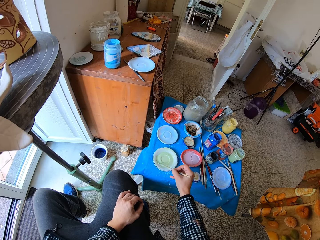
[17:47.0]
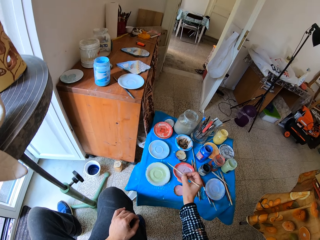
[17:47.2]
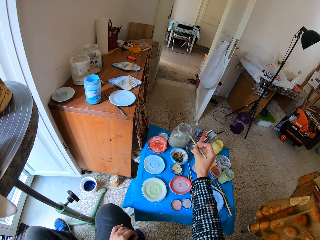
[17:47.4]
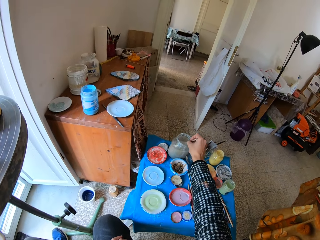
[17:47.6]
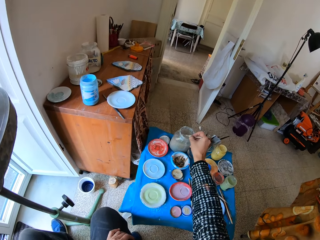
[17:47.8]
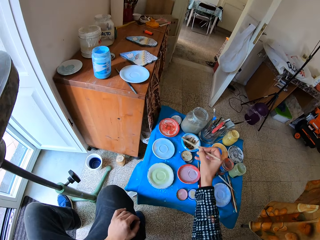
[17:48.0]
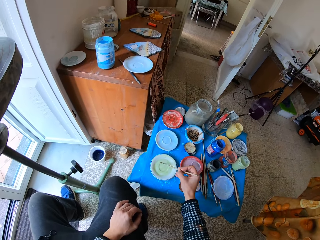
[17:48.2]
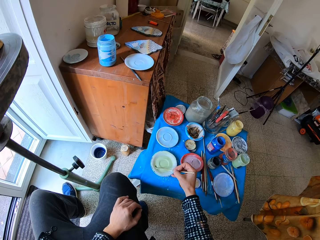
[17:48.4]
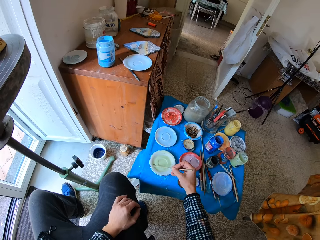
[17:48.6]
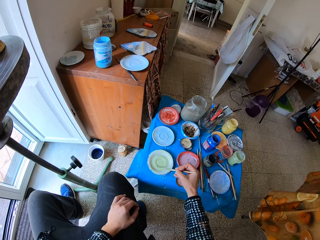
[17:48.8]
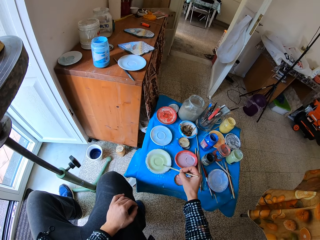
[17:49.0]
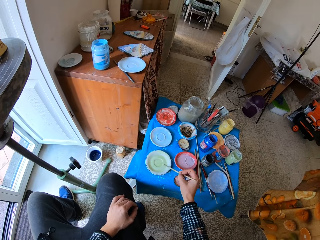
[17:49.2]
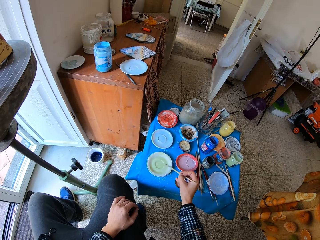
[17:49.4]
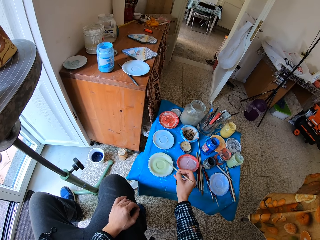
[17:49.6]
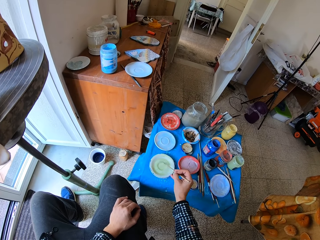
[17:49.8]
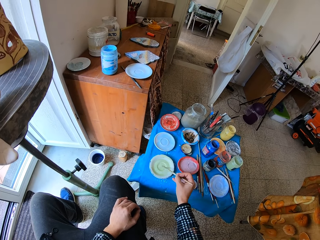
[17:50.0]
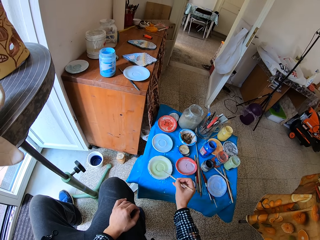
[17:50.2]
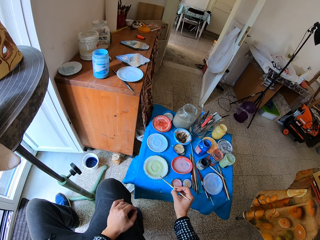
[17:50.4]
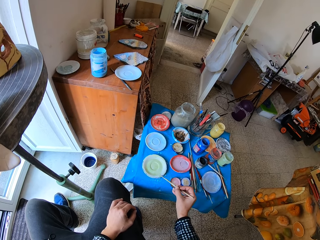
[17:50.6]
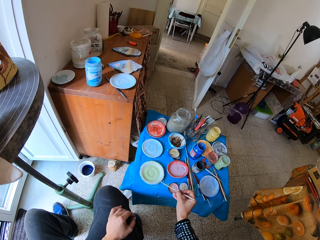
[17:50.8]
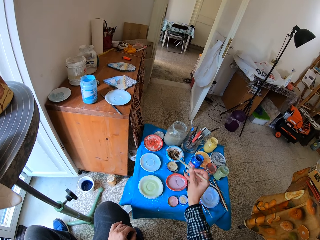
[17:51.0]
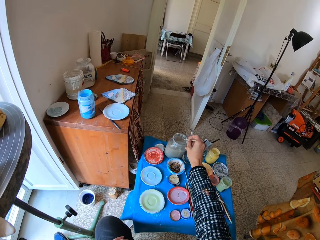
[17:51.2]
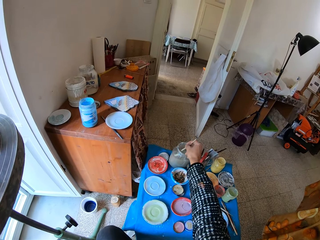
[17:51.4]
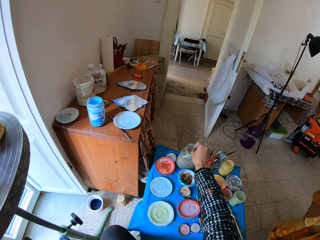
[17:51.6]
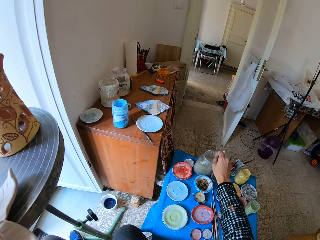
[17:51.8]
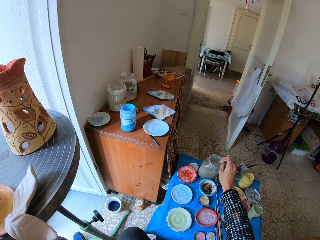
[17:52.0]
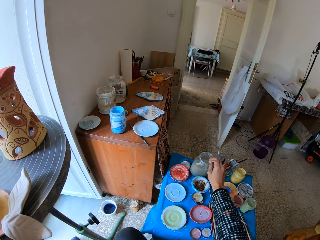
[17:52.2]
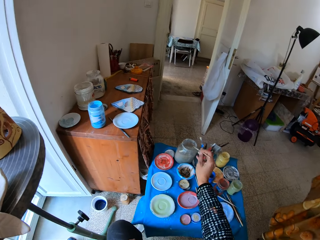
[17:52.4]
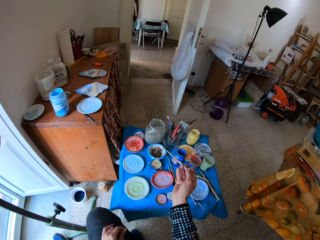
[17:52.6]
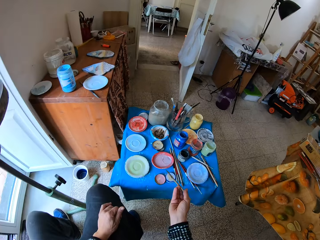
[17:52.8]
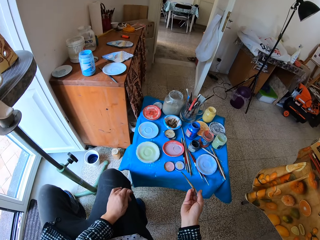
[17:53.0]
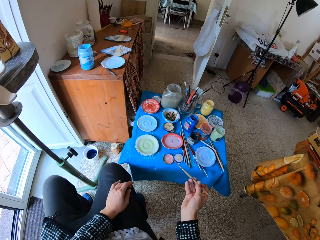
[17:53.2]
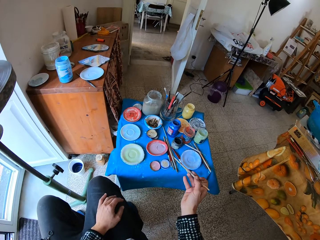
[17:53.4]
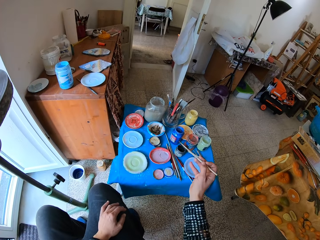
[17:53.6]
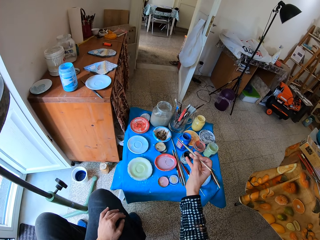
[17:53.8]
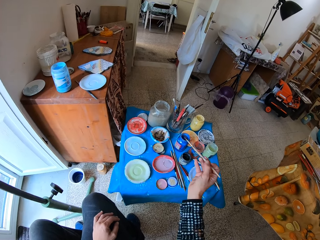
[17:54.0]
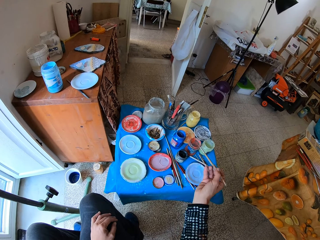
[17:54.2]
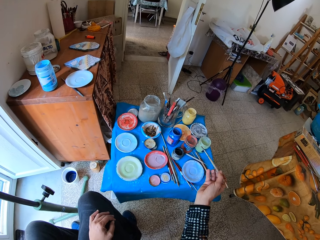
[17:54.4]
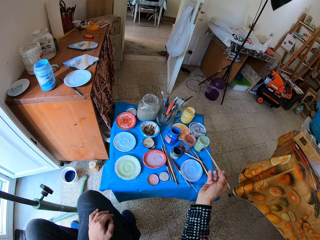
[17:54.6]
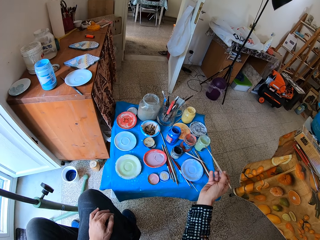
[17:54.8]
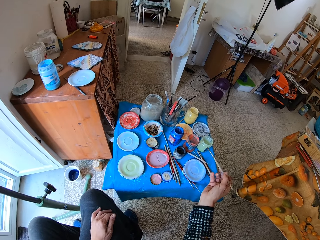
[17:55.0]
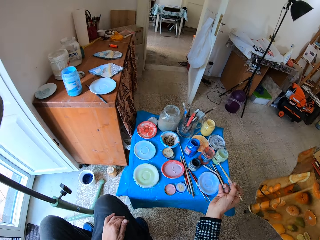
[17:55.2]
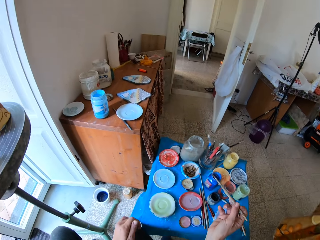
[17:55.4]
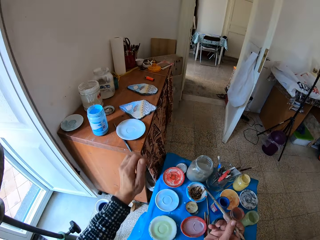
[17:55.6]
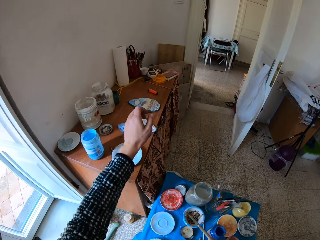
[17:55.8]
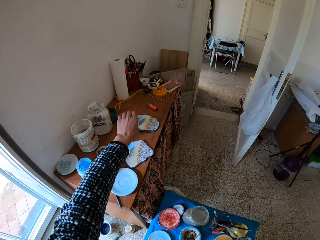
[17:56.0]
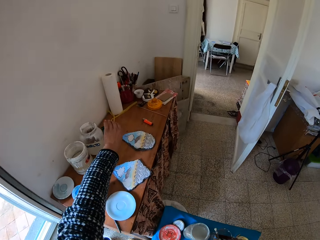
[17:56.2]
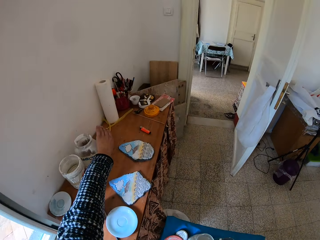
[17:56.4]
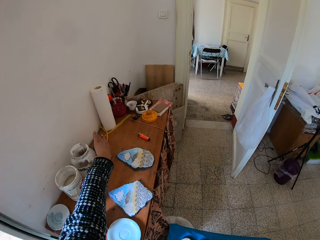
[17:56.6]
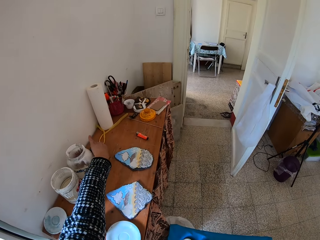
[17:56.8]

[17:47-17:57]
The camera wearer dips the brush in the jar of water on the table with his right hand. He spreads the grey paint on the plate or tray with the brush in his right hand. He places the paint brush on the tray. He rinses the brush in the jar of water on the table with his right hand.

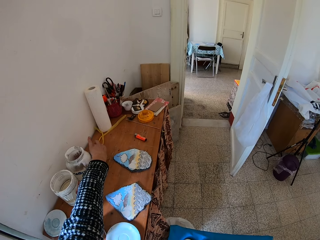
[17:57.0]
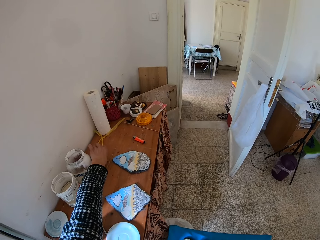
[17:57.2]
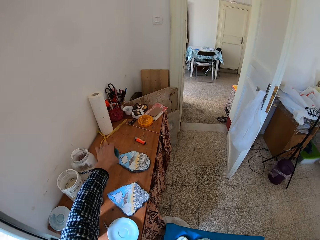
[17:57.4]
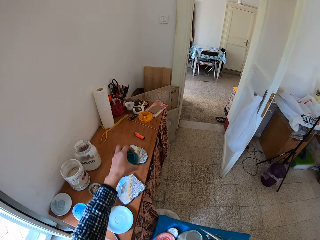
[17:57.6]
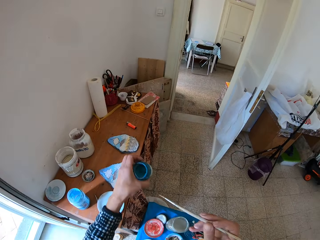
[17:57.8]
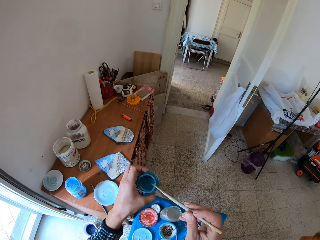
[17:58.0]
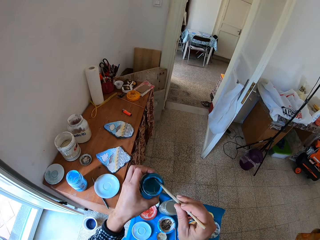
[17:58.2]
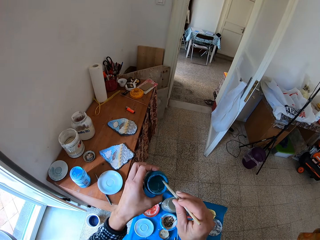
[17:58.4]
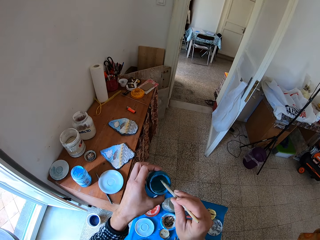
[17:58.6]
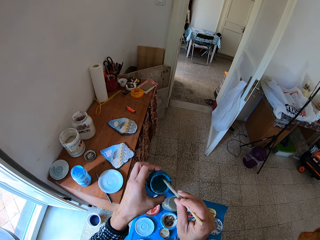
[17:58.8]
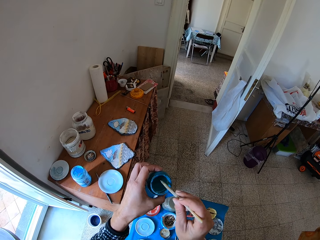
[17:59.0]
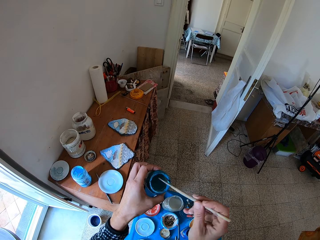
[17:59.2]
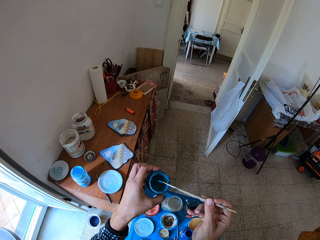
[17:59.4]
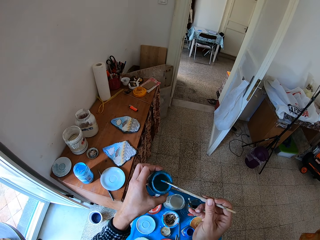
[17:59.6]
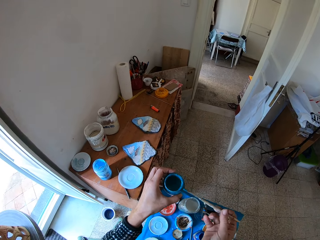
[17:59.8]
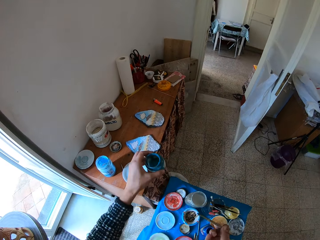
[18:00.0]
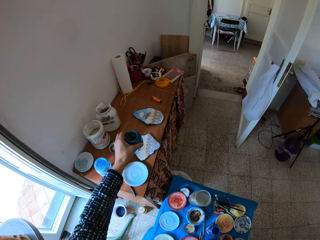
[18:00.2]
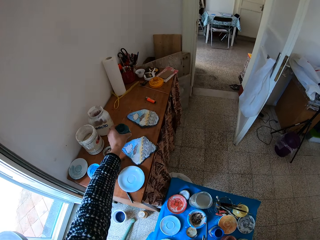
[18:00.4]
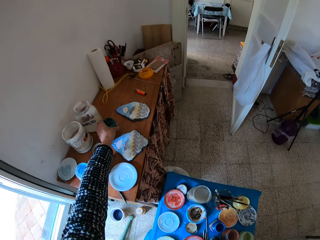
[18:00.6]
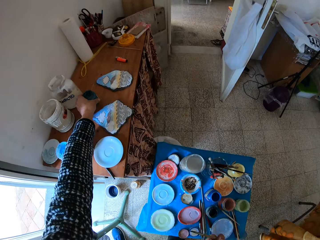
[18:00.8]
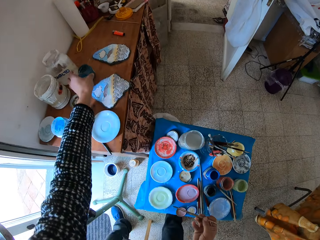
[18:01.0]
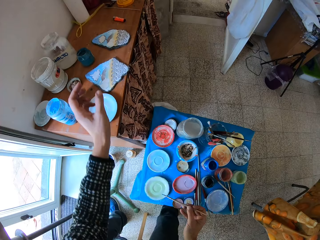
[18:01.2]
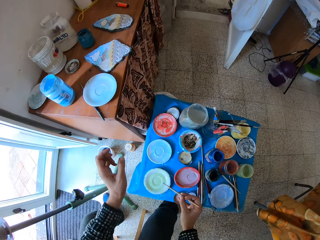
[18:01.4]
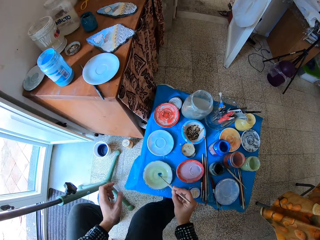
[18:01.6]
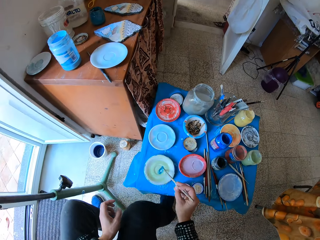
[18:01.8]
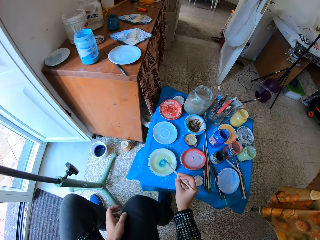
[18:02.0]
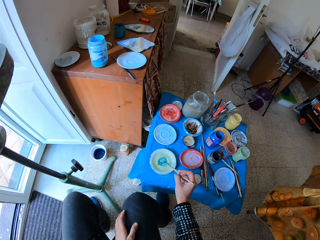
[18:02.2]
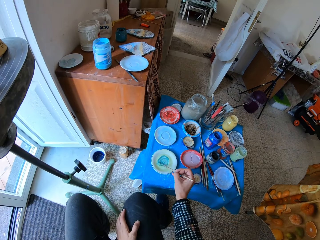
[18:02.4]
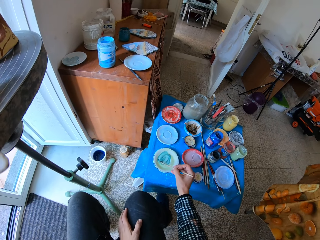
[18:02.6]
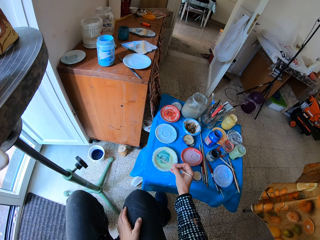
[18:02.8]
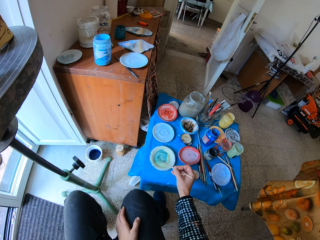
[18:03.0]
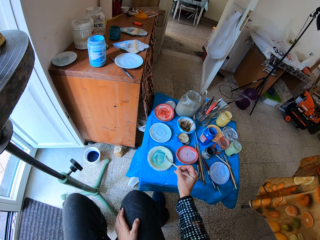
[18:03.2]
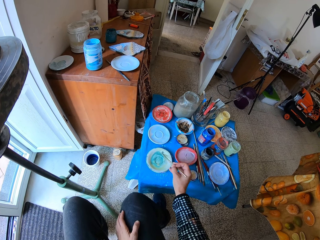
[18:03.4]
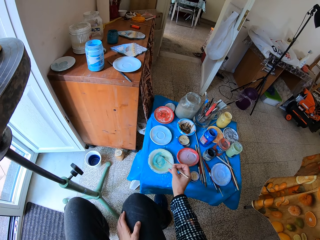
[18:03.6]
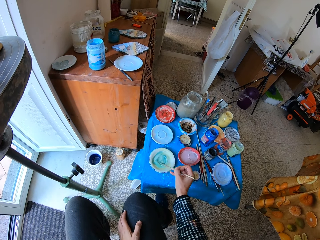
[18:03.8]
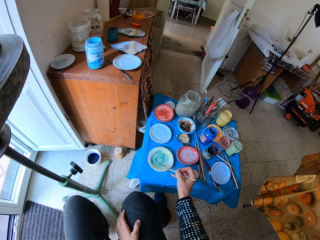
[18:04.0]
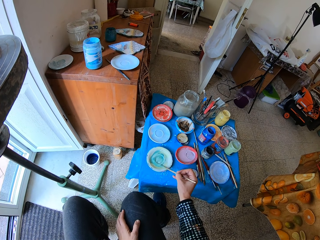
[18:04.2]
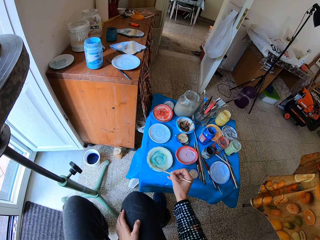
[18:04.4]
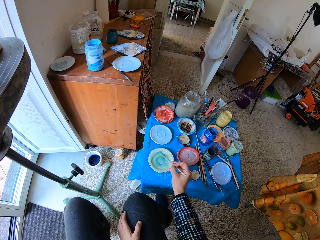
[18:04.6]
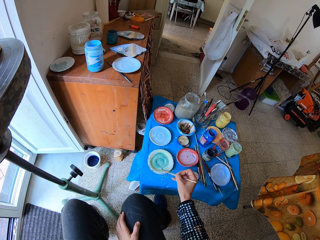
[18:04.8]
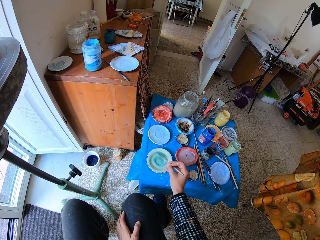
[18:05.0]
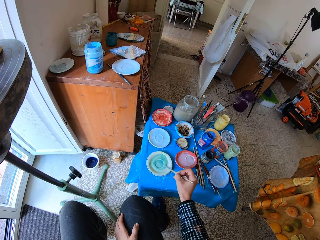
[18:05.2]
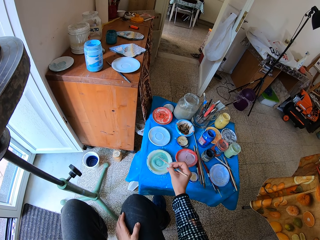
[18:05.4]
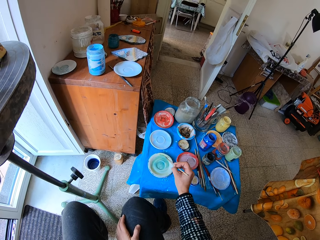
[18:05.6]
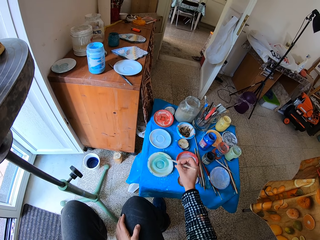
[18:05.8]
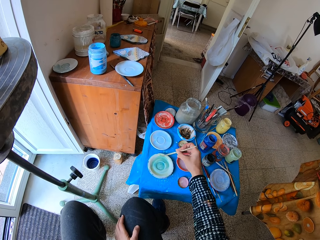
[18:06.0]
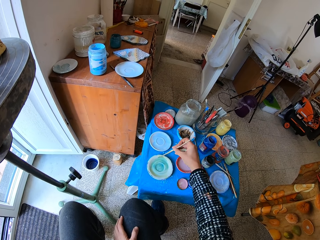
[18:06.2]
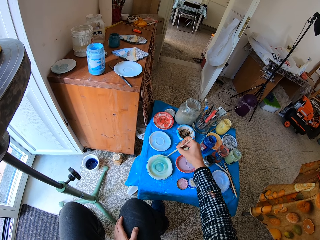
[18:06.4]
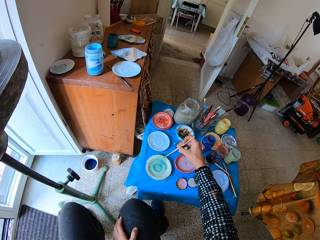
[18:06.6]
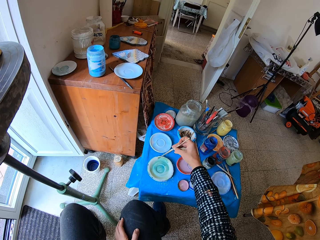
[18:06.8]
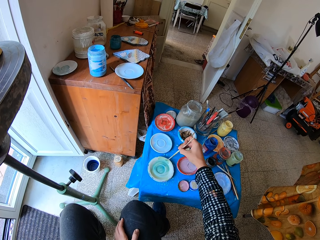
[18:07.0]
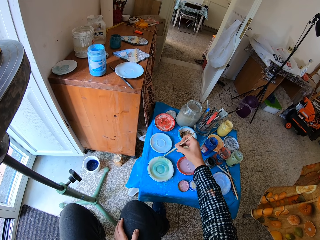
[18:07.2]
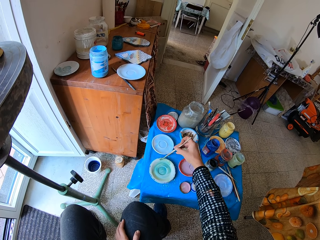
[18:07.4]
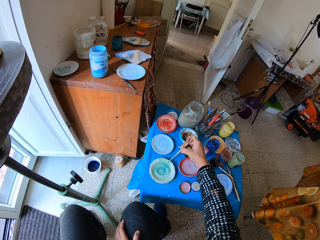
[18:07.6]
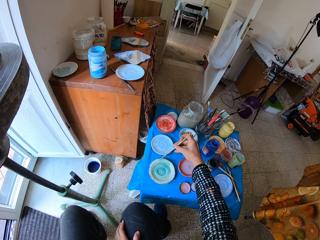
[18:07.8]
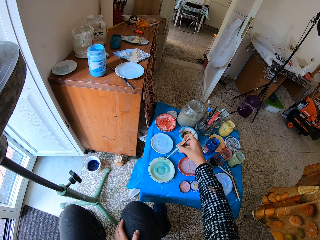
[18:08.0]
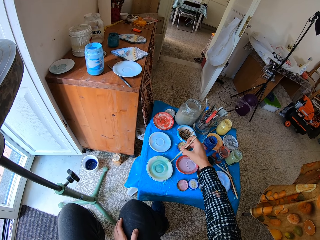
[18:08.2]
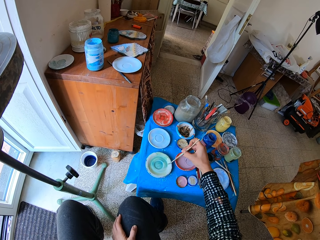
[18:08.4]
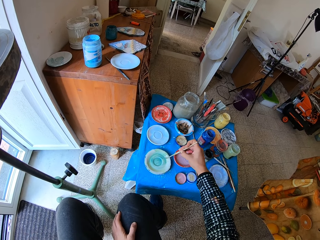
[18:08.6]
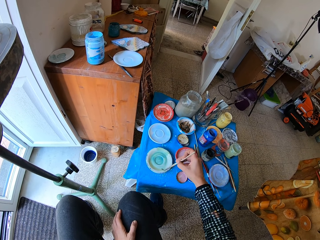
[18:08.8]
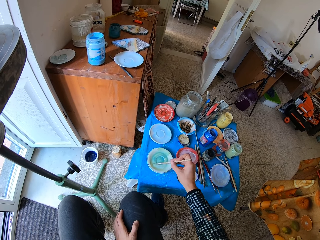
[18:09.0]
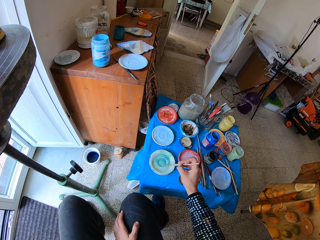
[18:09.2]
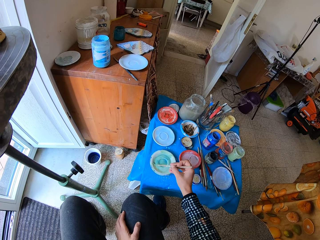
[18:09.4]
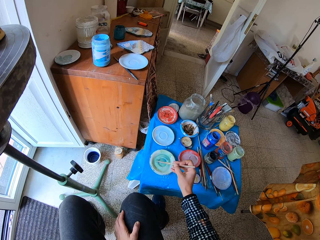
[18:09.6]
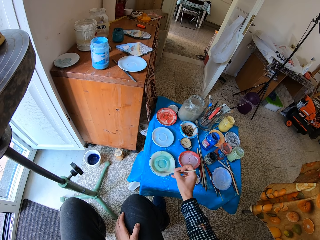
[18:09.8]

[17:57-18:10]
The camera wearer picks up a blue paint on a table with his left hand, from the cabinet. He dips the brush into the blue paint on the table with his right hand. He drops the blue paint on the table with his left hand. He spreads the blue paint on the plate or tray with the brush in his right hand. He mixes paint in the tray with the paint brush.
